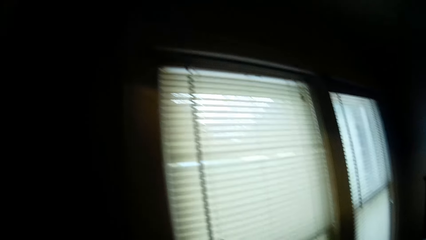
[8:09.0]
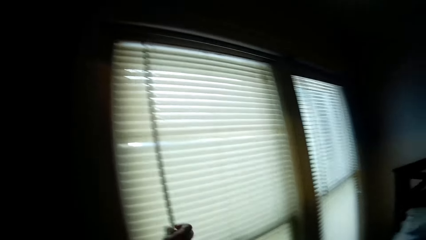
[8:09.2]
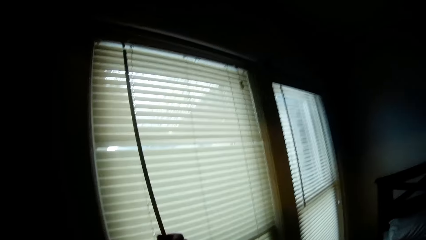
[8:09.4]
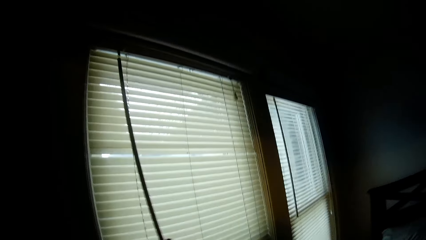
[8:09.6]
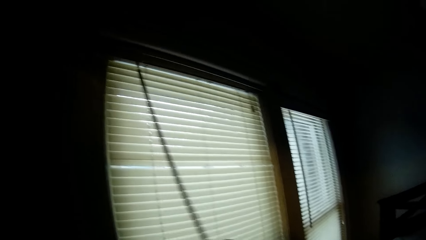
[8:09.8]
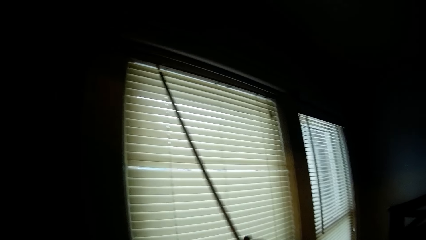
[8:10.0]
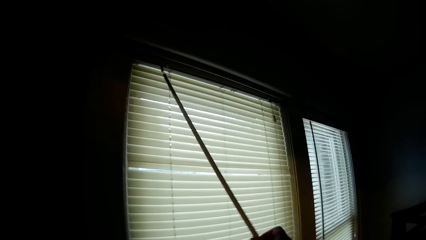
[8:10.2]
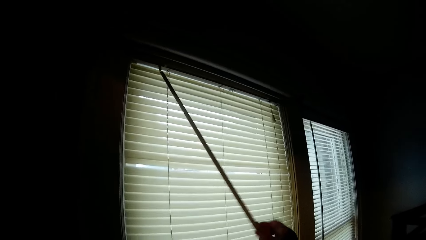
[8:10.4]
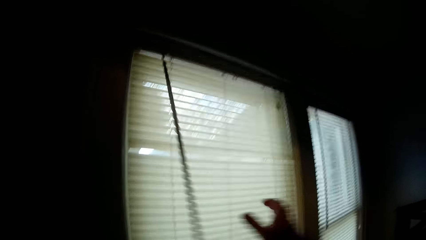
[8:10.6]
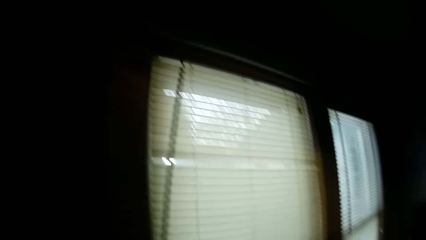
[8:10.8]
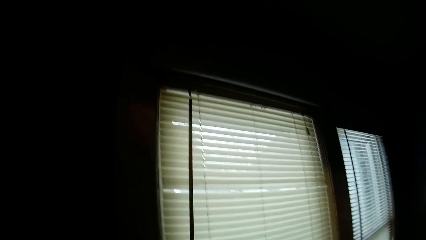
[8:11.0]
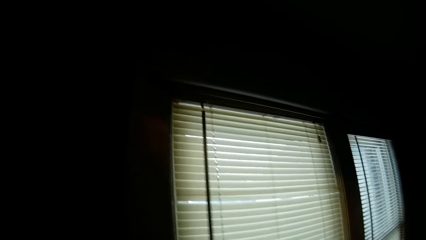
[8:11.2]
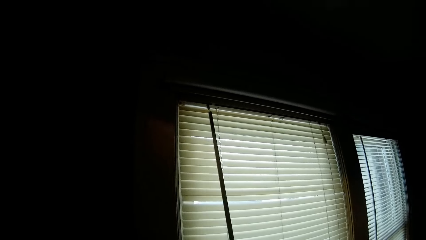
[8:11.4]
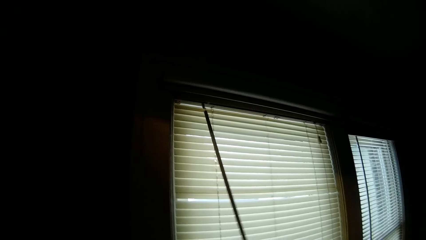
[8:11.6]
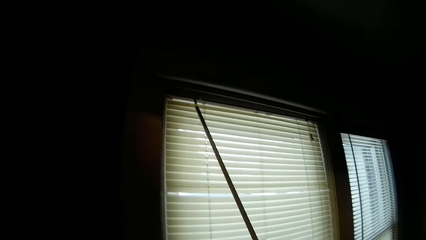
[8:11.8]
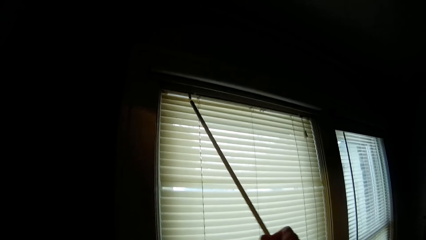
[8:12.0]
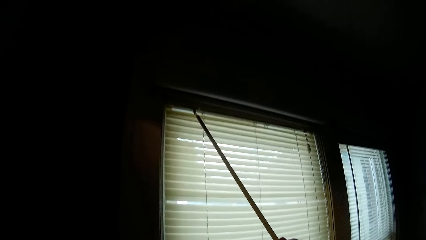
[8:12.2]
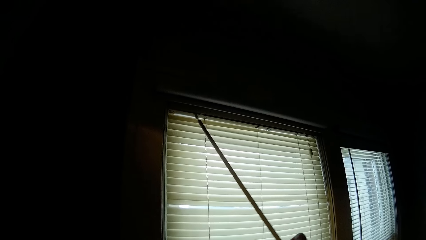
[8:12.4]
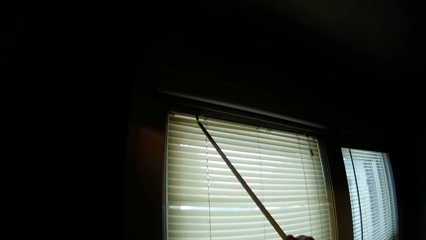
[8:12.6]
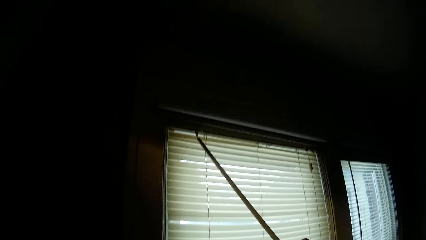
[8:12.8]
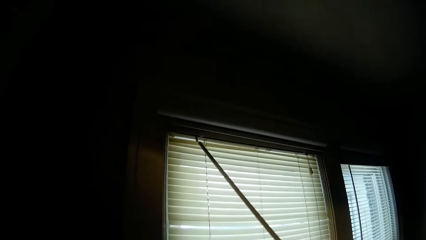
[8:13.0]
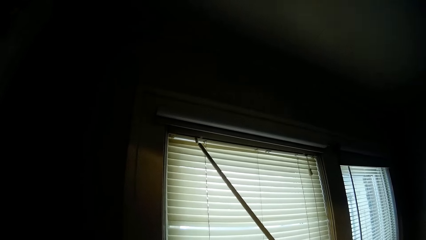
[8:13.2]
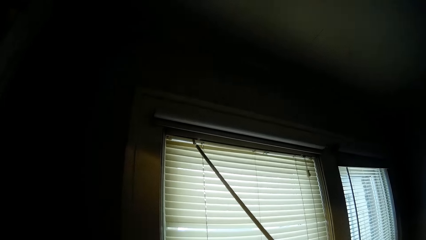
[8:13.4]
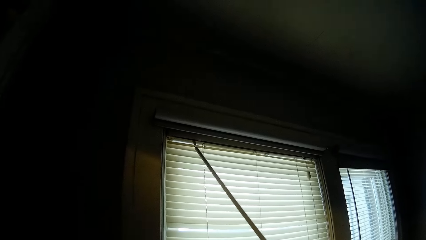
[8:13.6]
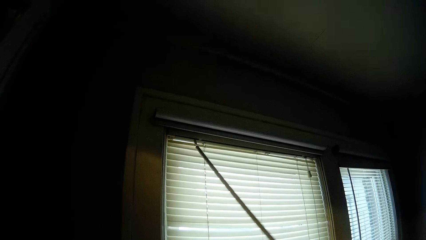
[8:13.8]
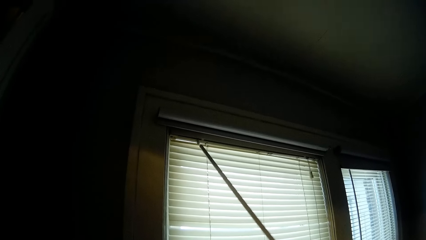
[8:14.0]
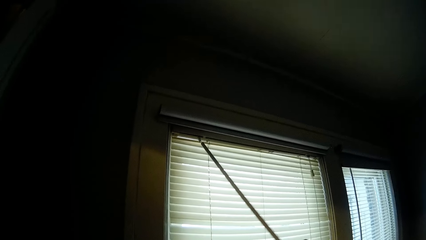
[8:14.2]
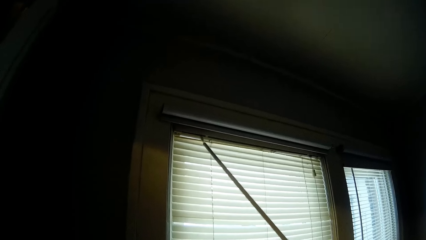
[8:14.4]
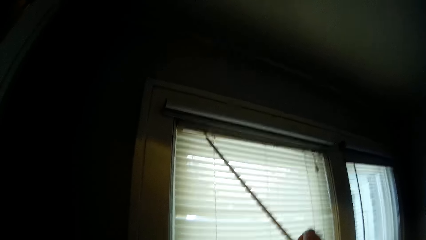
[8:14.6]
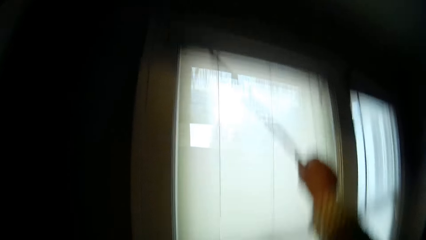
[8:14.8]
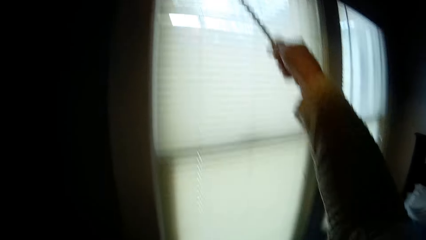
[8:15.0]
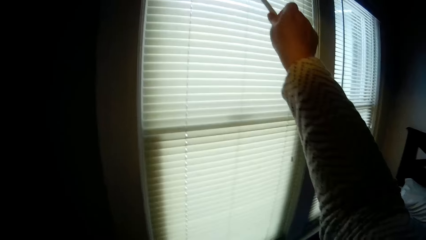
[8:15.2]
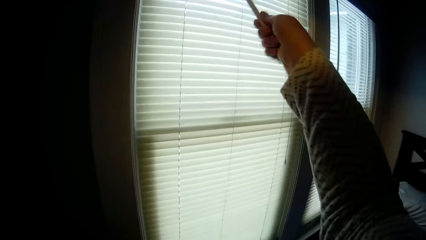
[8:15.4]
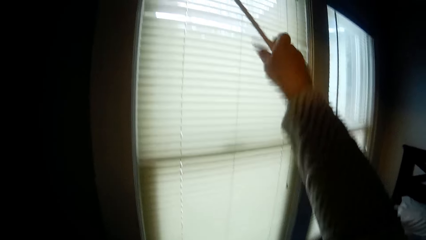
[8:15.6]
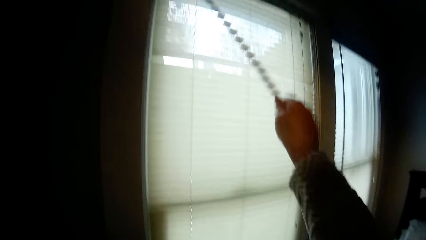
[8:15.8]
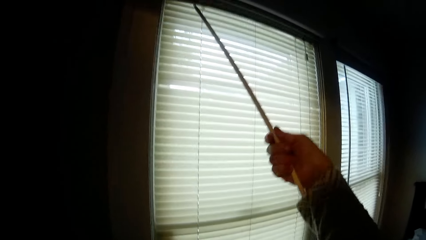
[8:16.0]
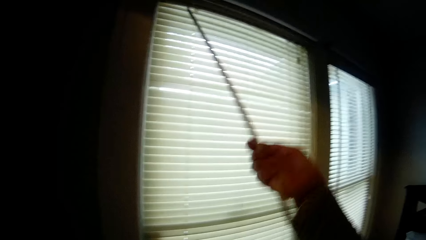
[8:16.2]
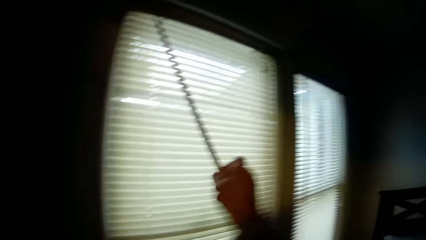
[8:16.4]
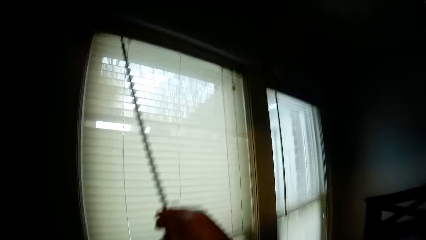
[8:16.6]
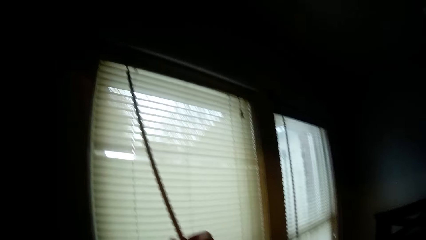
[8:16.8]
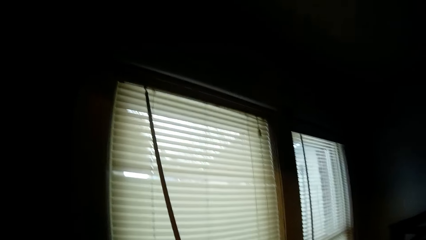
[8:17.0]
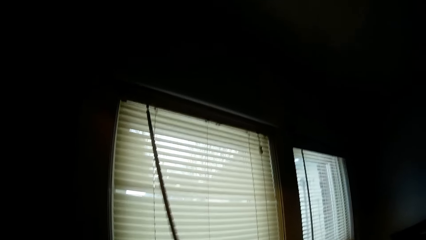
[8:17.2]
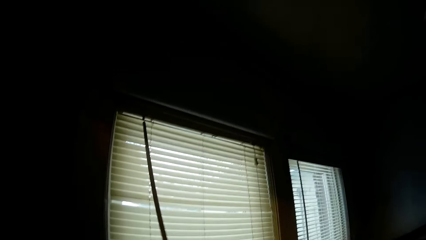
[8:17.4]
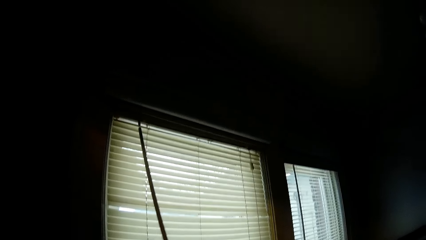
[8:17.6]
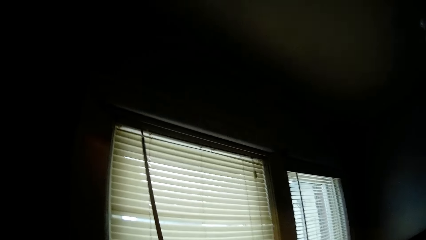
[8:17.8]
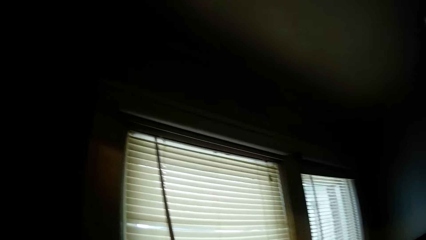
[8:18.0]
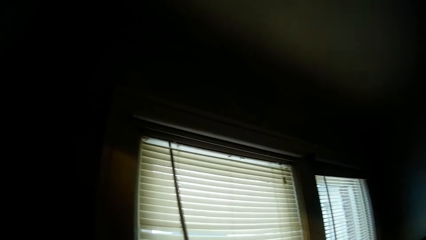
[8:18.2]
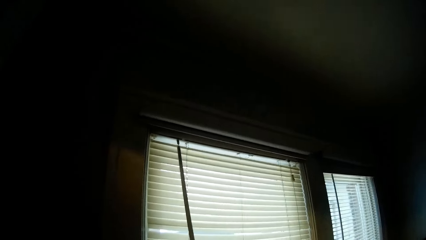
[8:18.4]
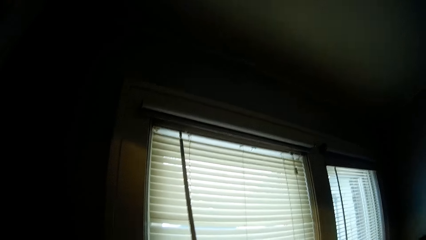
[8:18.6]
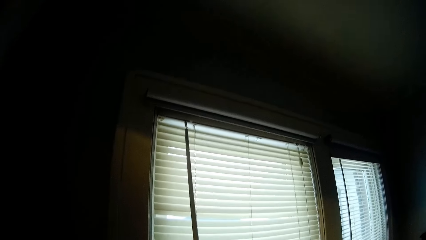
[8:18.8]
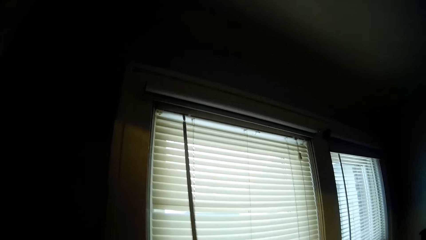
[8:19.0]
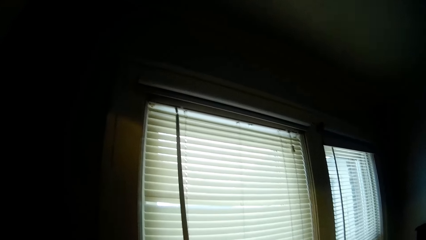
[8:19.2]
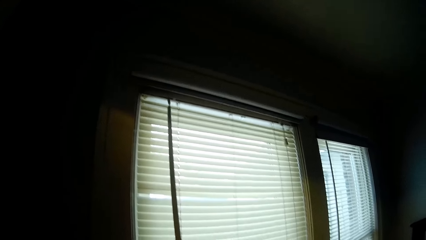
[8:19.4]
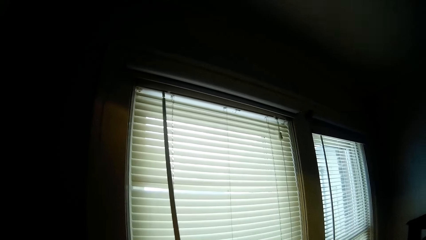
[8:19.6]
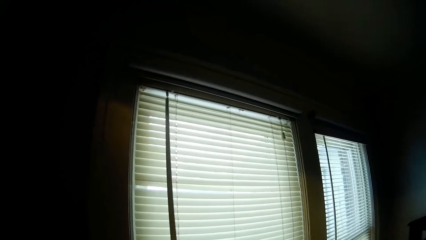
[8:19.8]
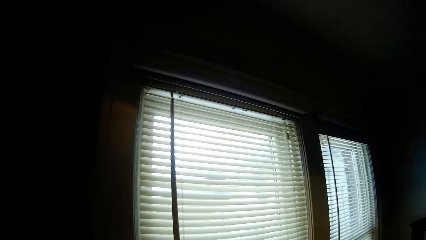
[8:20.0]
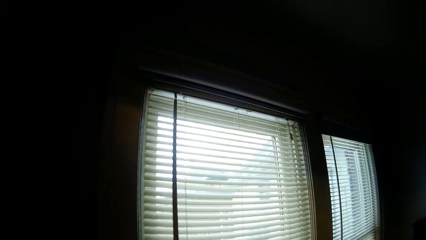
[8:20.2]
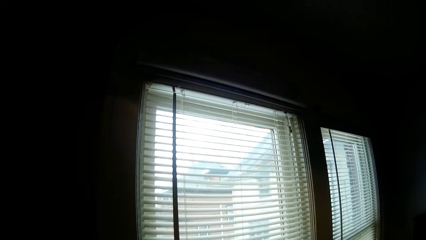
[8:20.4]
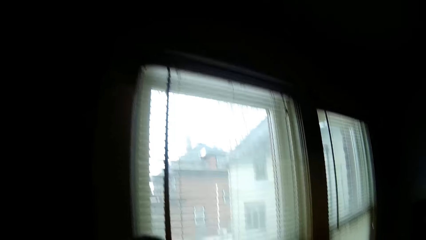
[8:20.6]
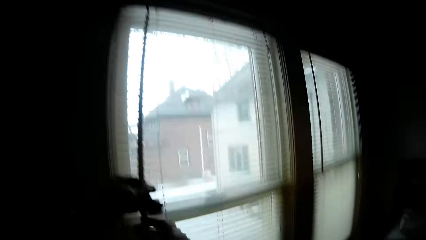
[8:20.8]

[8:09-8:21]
The camera wearer adjusts a window blind. They touch a wire.

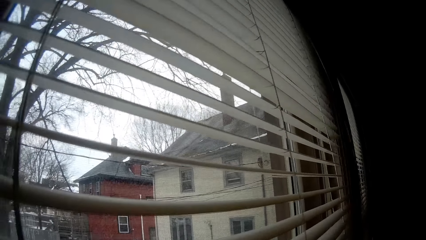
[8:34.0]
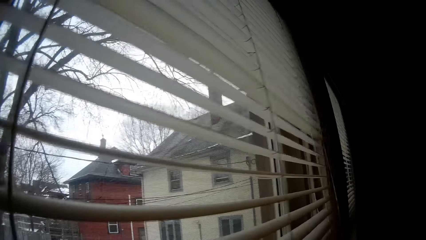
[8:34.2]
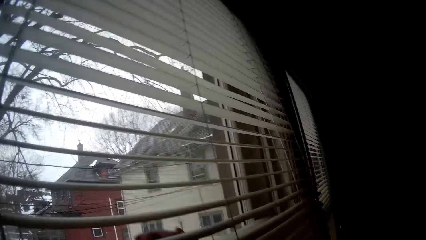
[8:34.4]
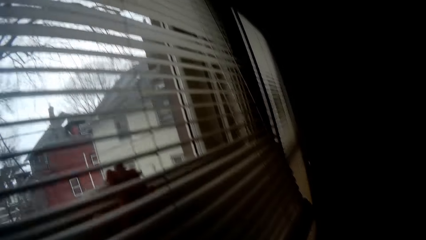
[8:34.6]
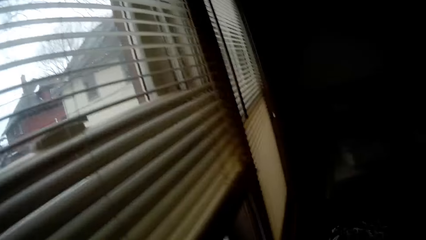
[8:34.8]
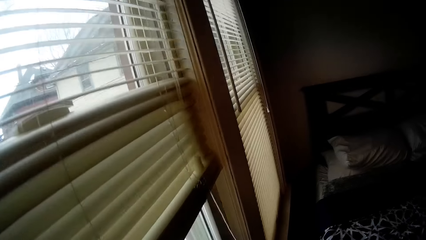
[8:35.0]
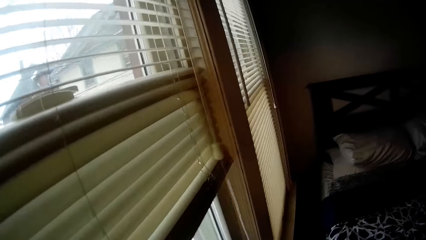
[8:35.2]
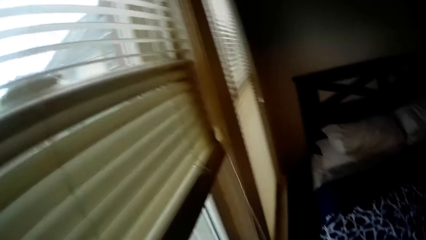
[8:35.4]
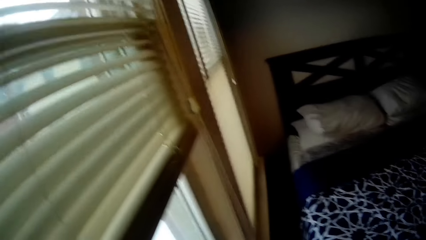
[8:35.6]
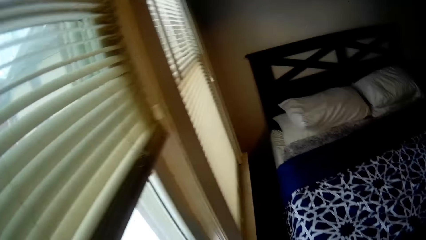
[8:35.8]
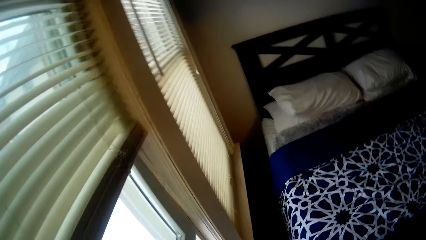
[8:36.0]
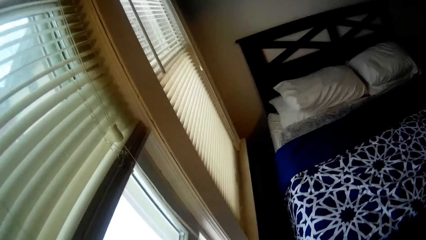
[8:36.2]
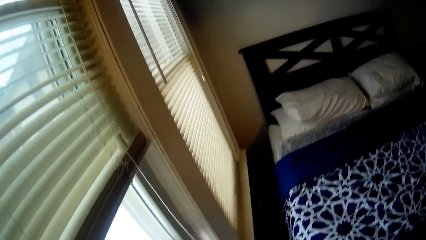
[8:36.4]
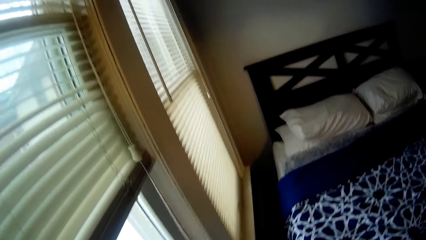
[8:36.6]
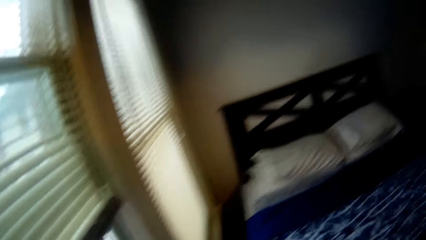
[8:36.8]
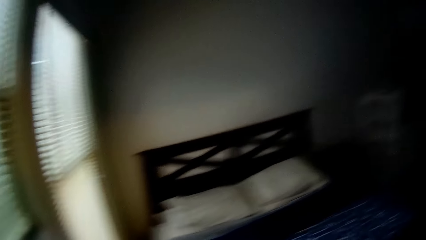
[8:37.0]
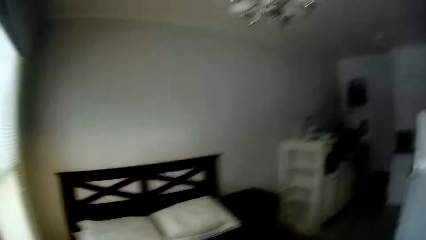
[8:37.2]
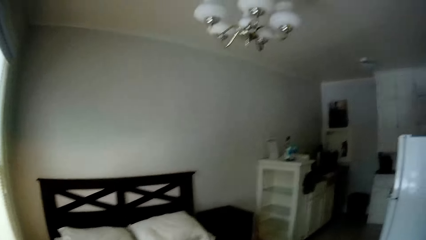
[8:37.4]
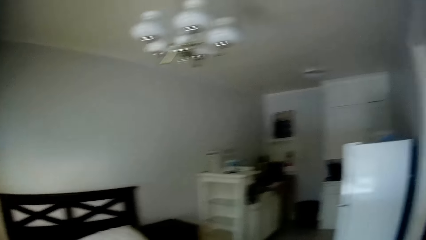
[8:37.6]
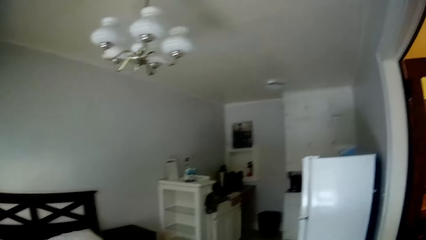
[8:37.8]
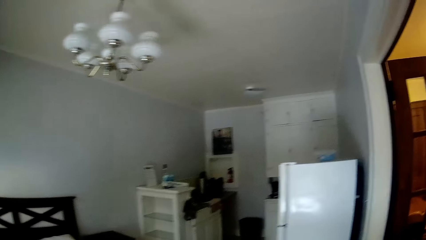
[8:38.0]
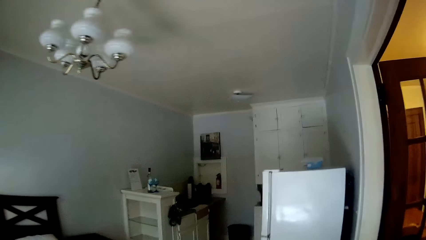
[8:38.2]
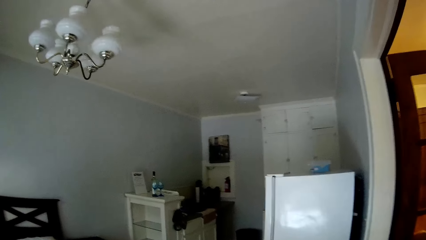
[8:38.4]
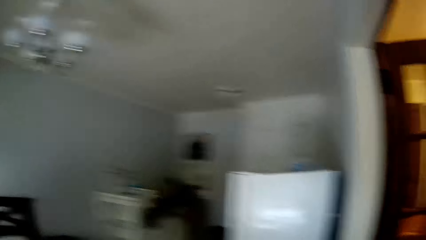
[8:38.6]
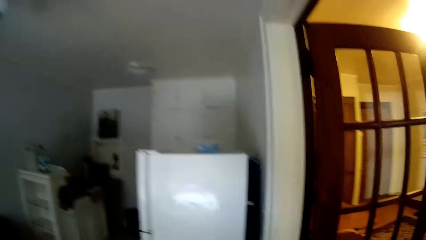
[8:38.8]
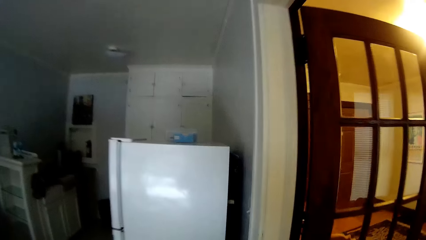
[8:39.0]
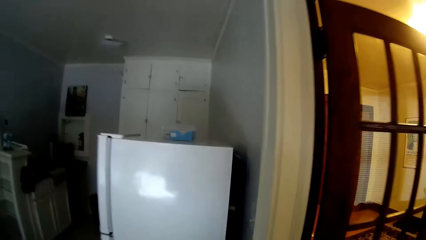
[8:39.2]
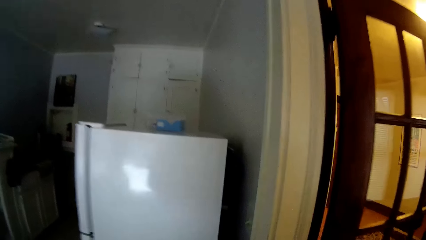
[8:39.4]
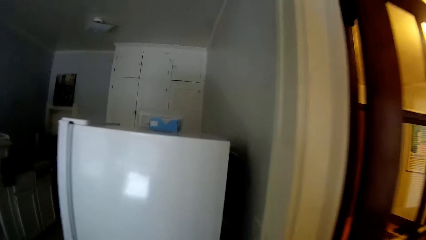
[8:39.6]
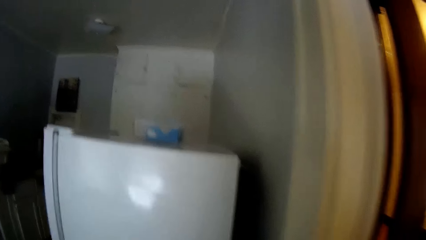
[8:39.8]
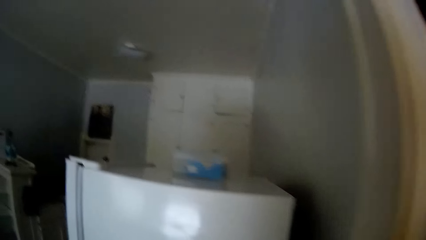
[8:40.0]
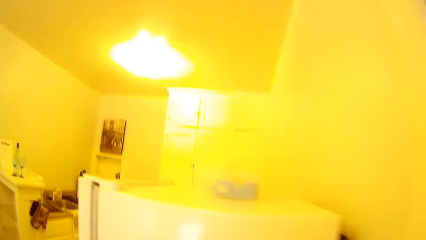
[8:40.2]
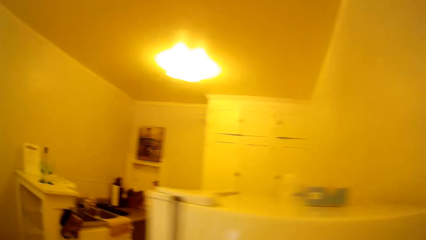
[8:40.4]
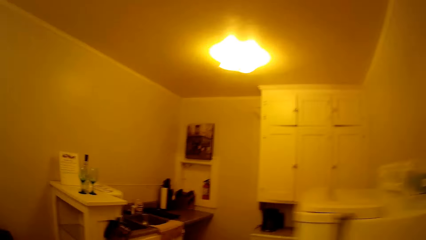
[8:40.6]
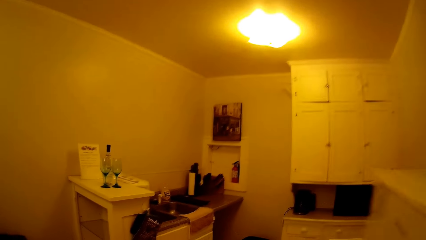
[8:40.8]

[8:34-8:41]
The camera wearer gets in the bedroom. They walk around in the house.
